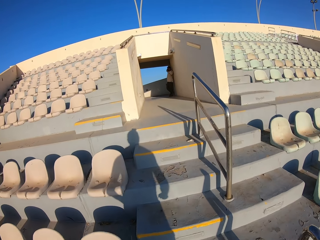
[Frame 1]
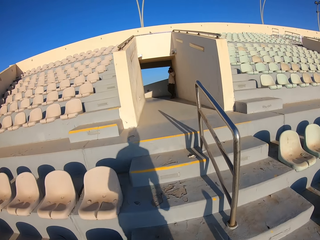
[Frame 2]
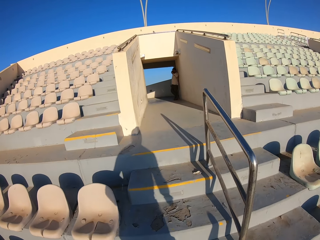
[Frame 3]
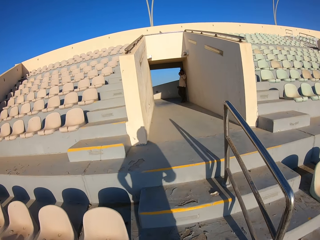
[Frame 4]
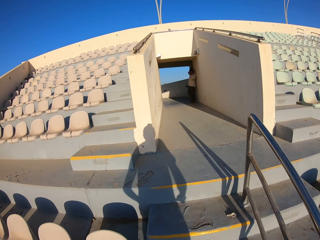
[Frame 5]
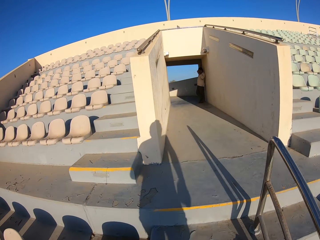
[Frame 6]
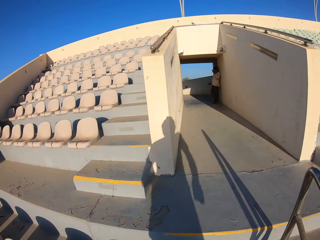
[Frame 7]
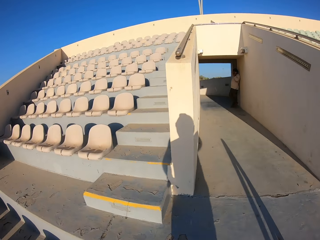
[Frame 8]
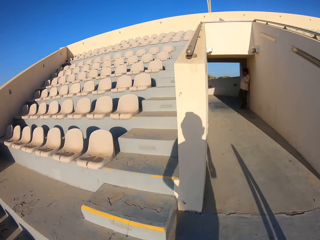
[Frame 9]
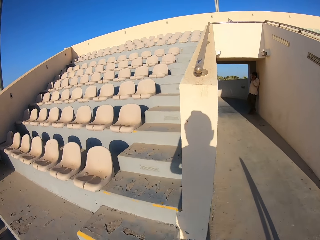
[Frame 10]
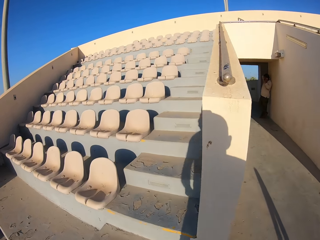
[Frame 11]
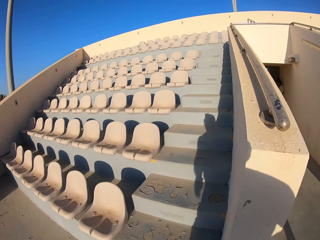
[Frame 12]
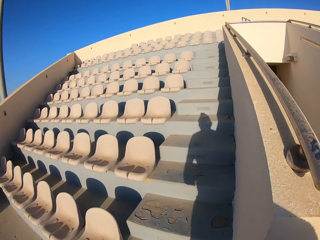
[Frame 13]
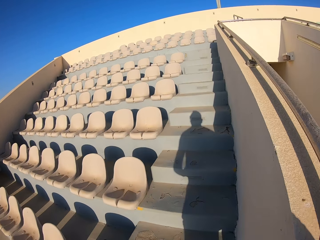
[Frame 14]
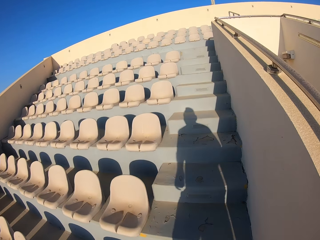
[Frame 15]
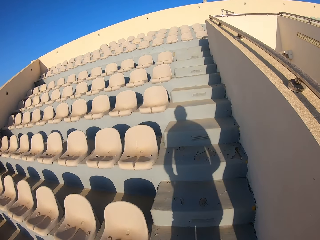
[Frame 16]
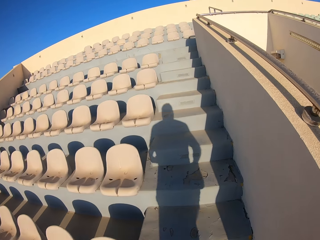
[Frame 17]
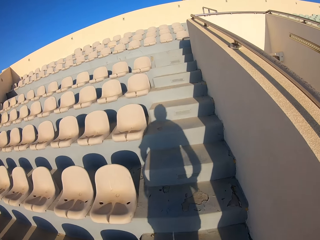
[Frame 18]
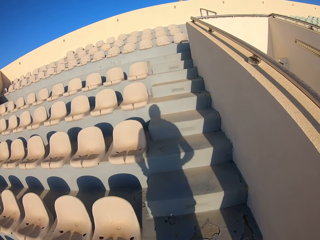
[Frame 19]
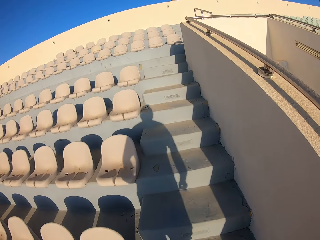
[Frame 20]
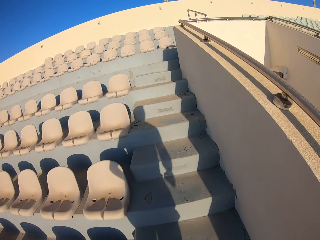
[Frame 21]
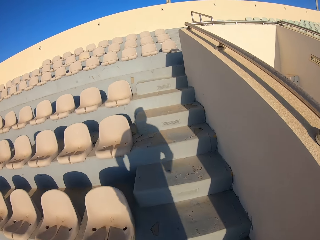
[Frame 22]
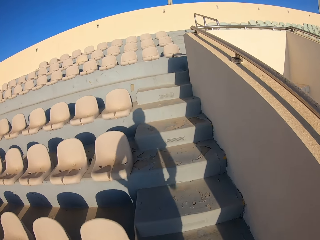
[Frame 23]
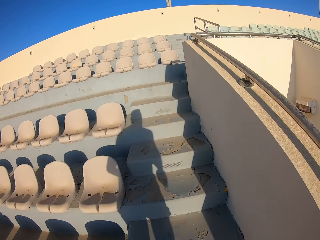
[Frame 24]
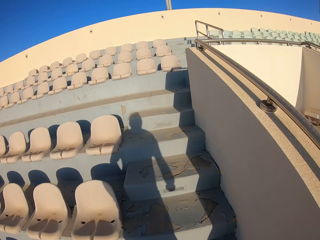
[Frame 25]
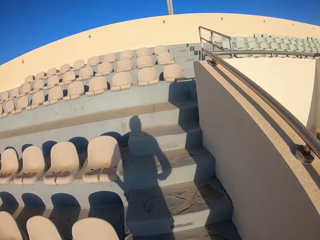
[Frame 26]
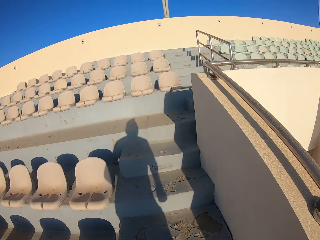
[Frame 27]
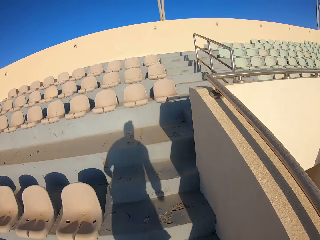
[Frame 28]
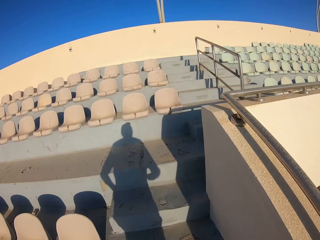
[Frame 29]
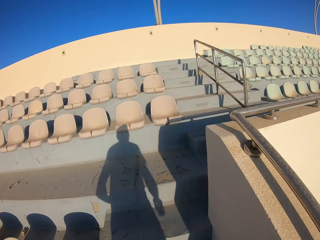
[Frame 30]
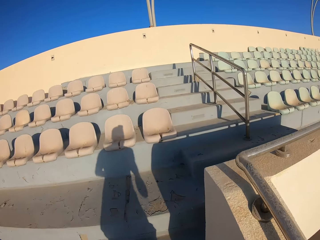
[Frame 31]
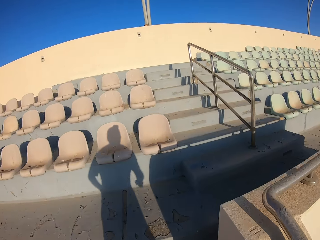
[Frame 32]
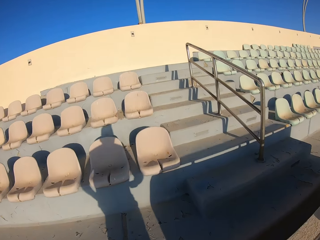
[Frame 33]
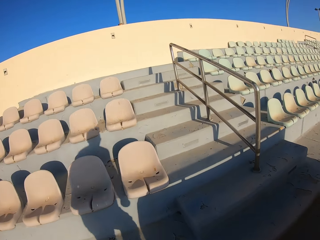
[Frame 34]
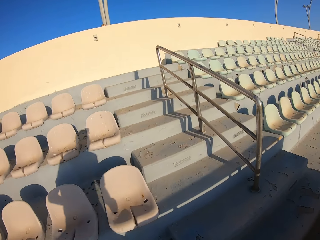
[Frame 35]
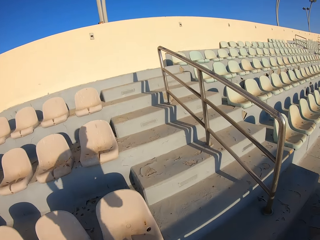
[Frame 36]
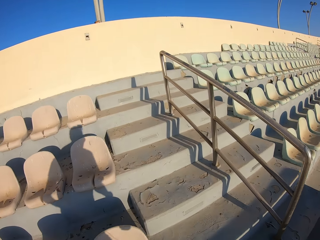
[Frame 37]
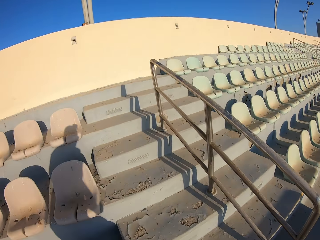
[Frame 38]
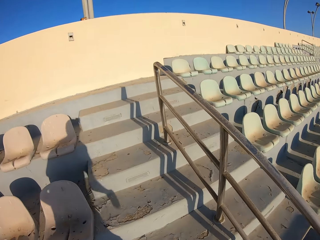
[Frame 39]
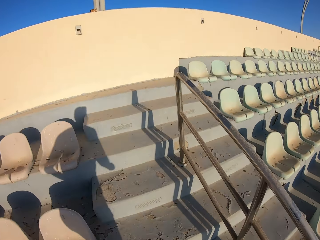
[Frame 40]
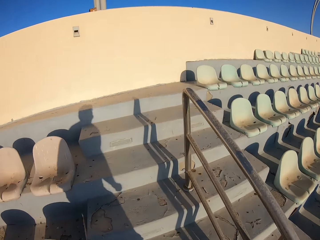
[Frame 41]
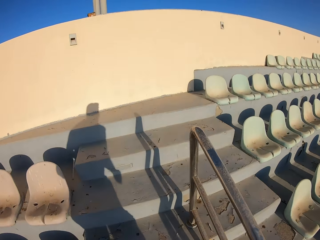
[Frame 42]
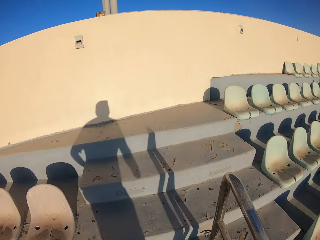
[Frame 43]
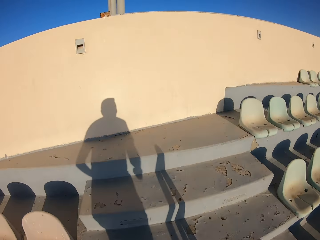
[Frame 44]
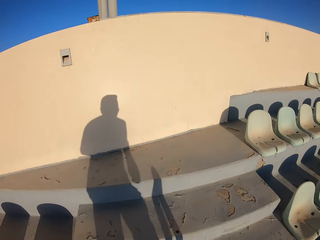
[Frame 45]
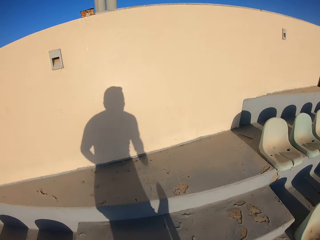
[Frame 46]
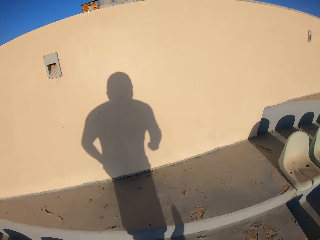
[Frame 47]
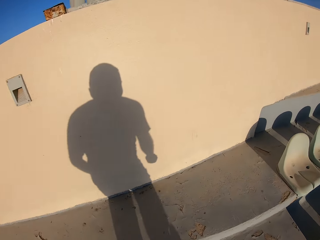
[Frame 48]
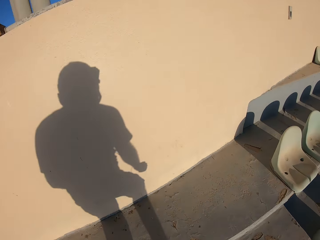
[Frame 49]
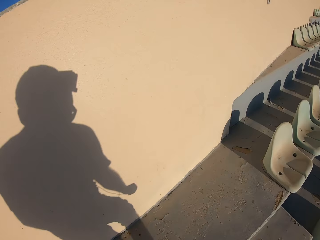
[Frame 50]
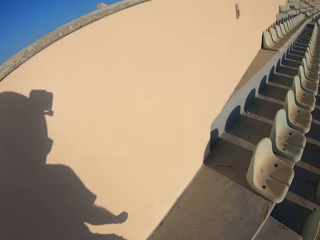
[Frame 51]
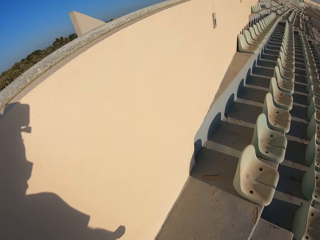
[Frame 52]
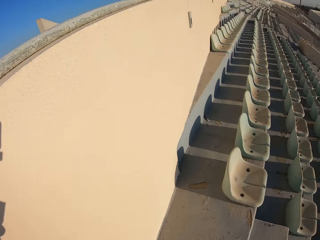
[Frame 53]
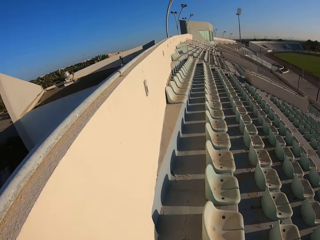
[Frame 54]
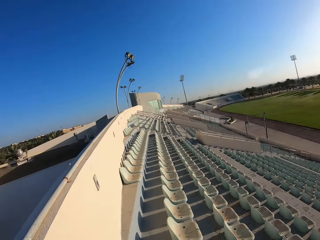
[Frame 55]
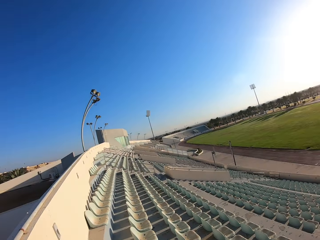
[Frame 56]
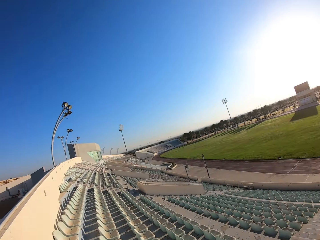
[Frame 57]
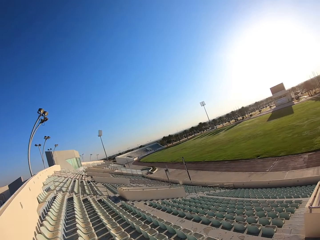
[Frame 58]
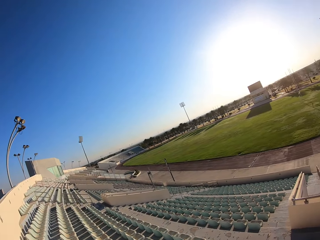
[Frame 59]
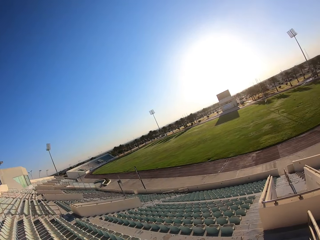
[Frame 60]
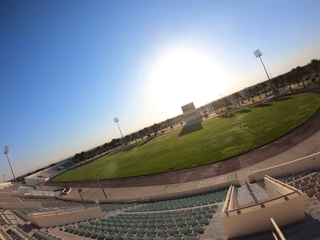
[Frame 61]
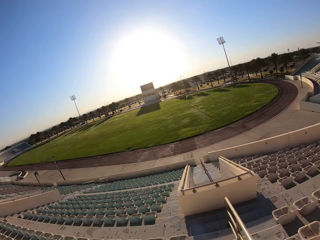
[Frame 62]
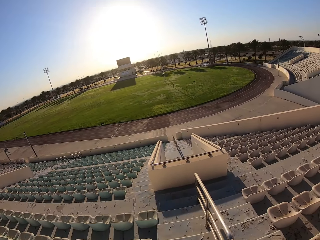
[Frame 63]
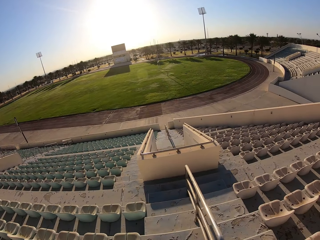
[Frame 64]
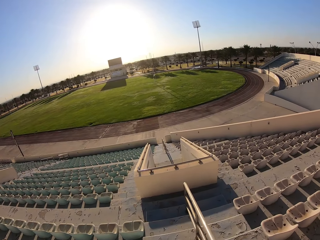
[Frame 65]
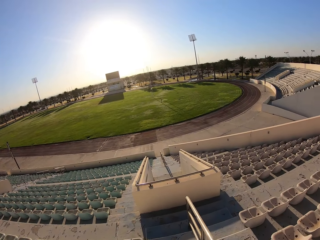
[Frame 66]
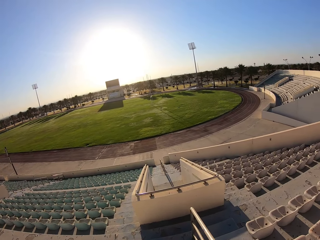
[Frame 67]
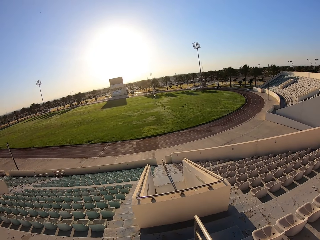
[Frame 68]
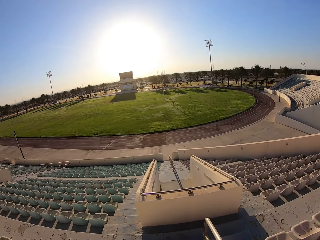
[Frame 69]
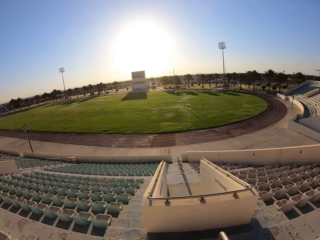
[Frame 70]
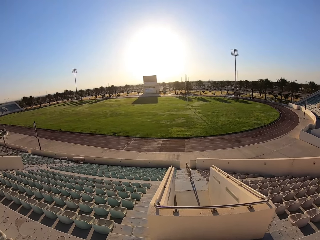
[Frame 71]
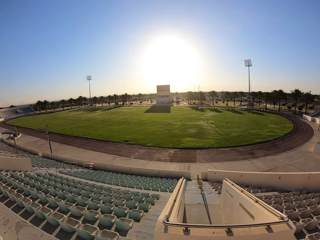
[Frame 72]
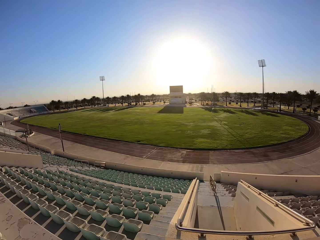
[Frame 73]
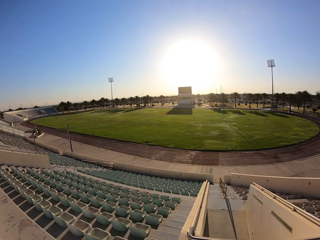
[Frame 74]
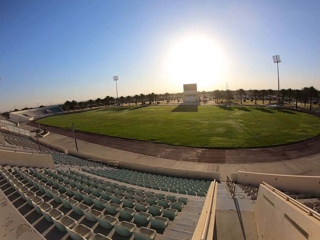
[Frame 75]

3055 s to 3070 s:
The camera wearer walks down the stadium staircase.

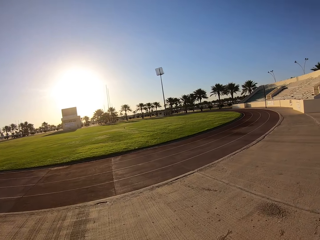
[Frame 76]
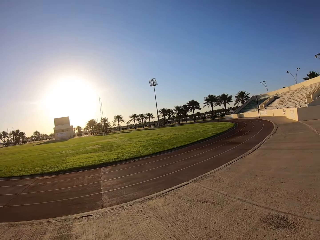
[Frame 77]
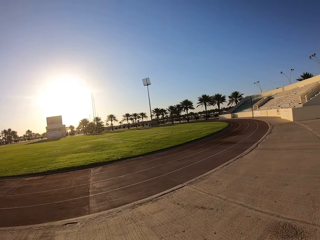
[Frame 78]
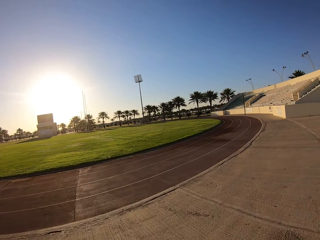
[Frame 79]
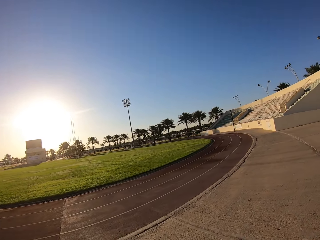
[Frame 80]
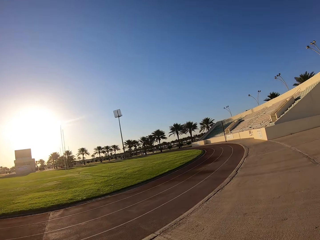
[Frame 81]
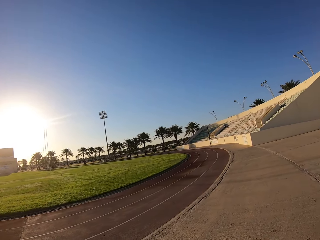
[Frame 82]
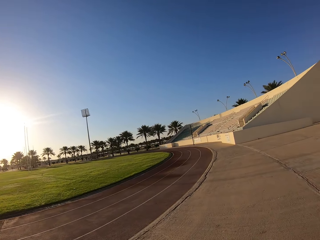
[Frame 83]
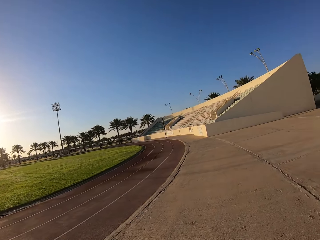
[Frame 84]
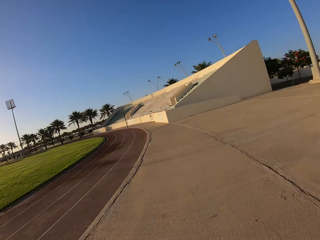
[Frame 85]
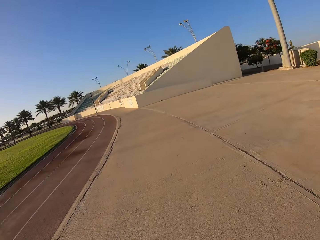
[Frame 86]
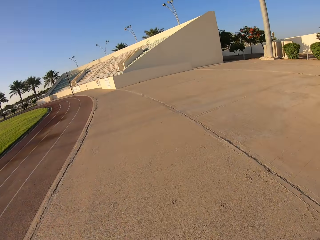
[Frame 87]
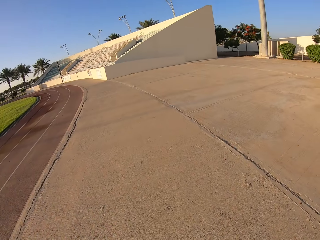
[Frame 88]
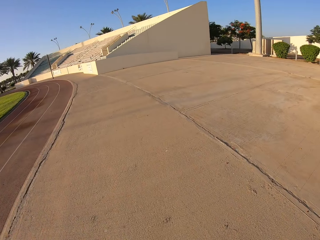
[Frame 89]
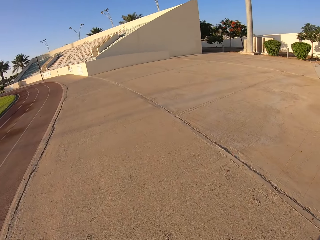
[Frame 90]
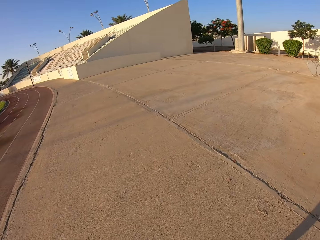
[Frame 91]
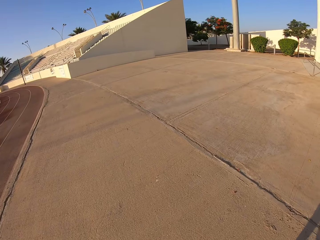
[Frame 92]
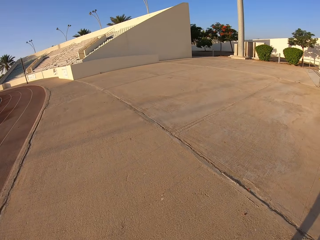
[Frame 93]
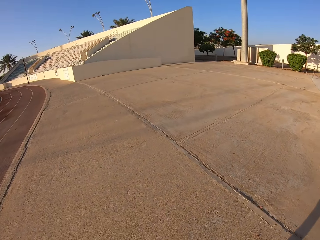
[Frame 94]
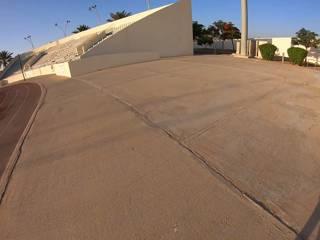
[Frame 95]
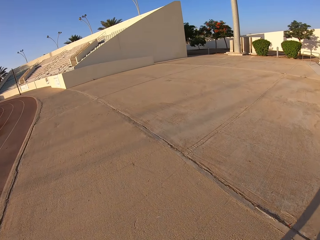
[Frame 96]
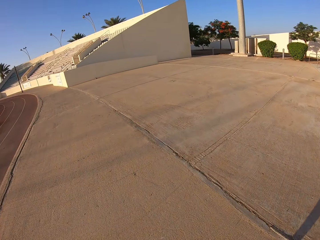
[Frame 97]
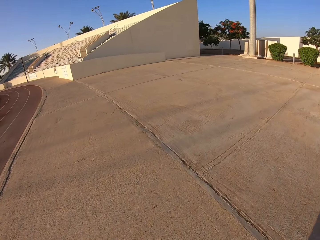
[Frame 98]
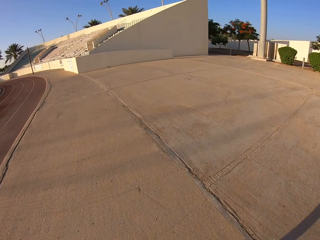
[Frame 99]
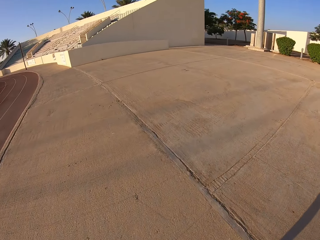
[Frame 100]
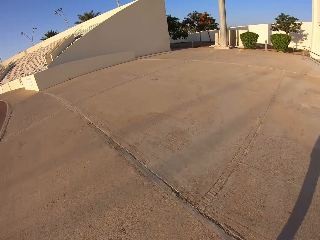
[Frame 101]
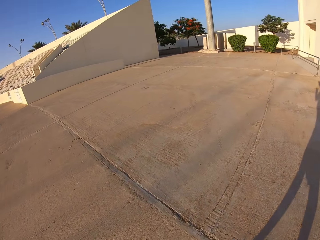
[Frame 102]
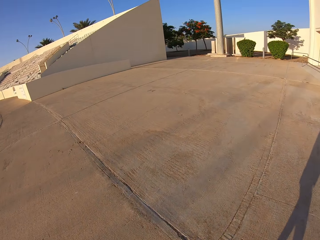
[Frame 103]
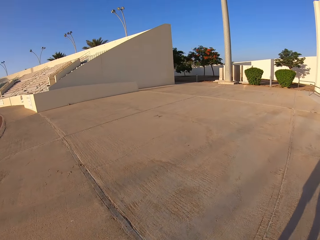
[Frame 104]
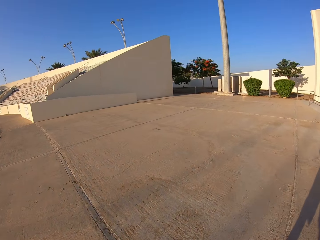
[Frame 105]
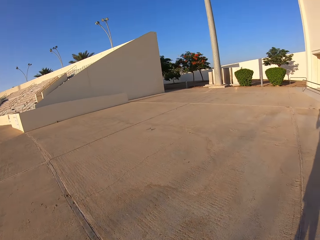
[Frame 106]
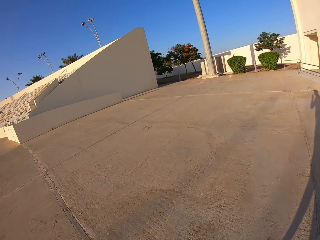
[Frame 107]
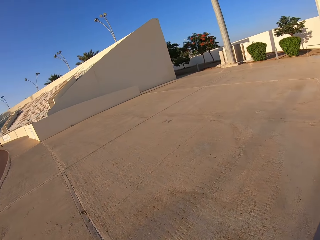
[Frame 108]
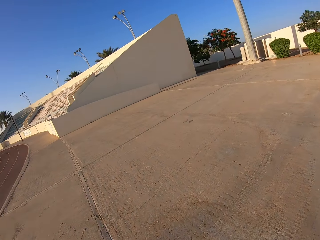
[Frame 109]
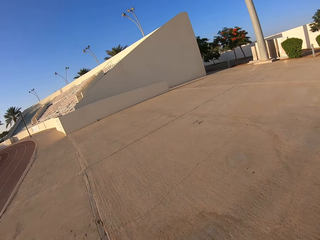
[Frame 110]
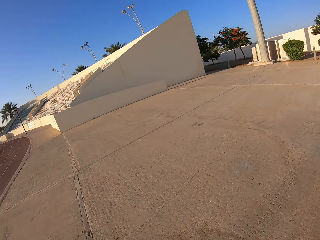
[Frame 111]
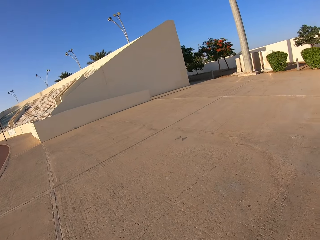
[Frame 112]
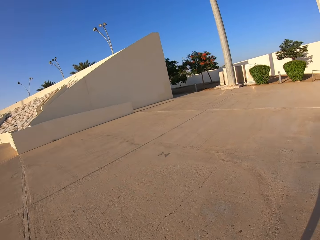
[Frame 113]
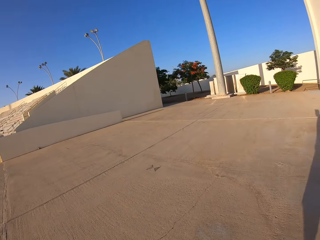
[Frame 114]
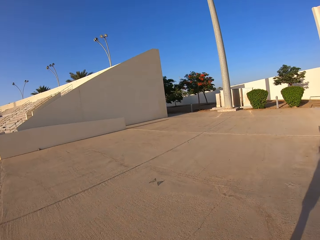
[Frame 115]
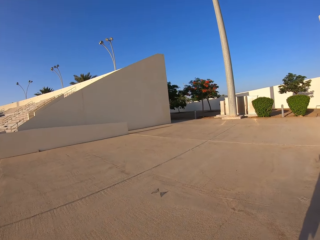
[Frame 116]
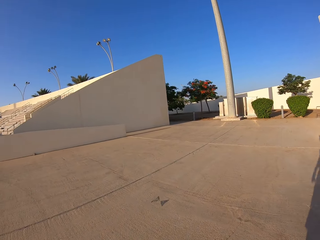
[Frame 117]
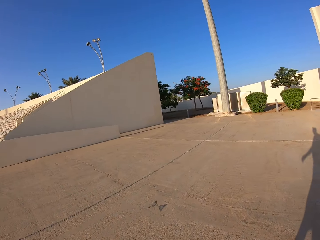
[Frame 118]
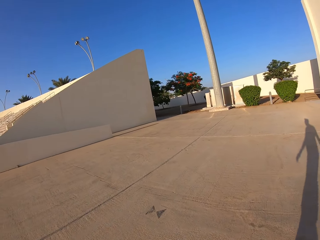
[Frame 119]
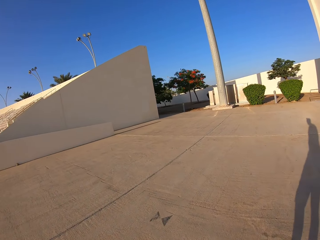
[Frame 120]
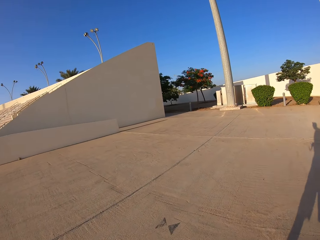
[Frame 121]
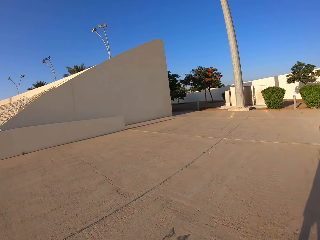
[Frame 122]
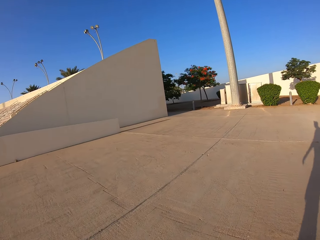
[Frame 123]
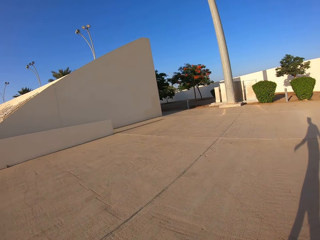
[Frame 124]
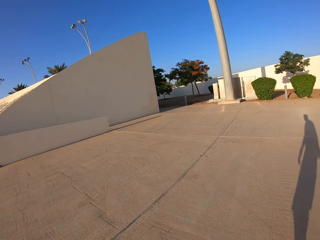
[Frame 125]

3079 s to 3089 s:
The camera wearer walks on the pavement.
